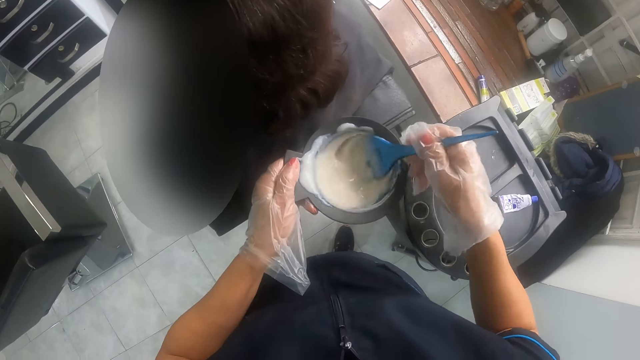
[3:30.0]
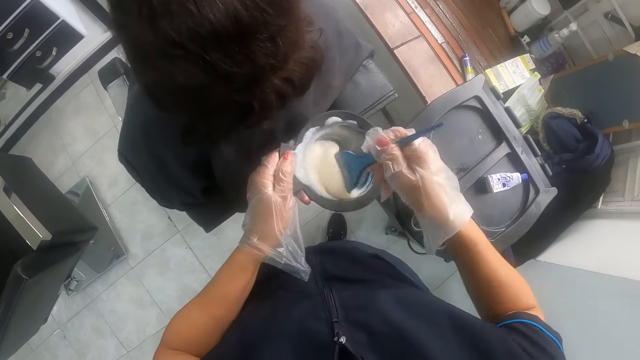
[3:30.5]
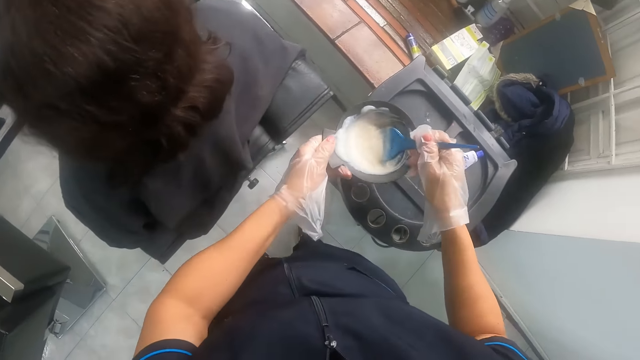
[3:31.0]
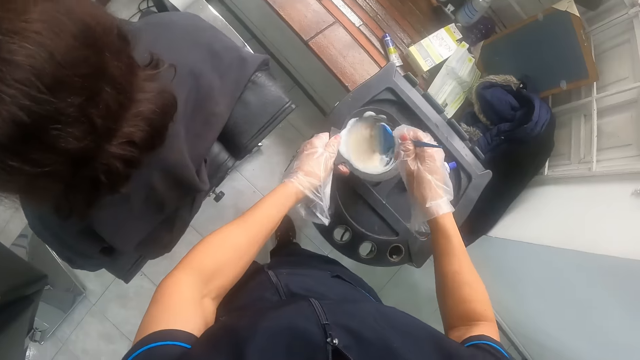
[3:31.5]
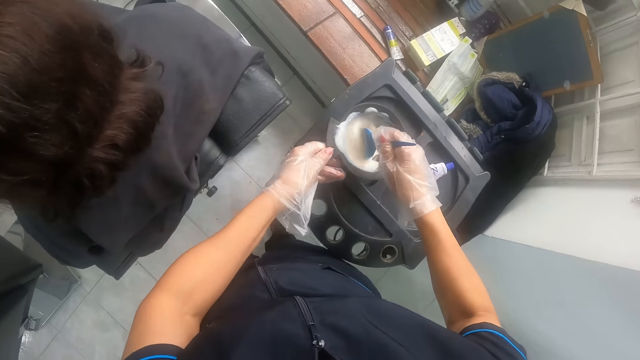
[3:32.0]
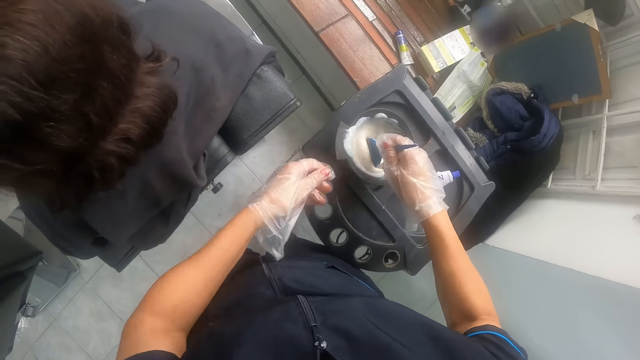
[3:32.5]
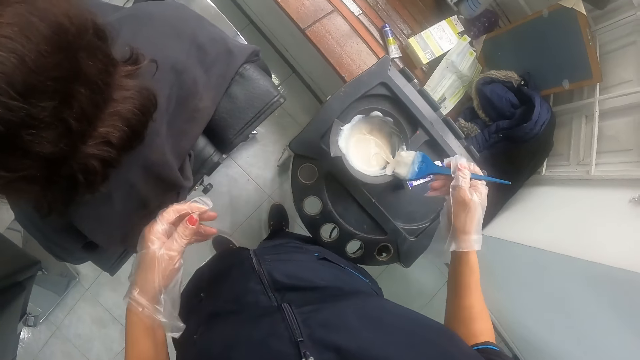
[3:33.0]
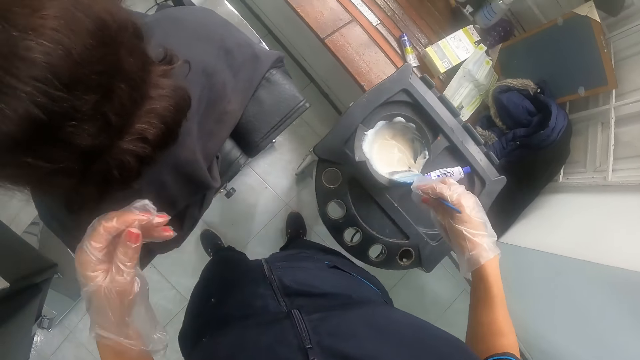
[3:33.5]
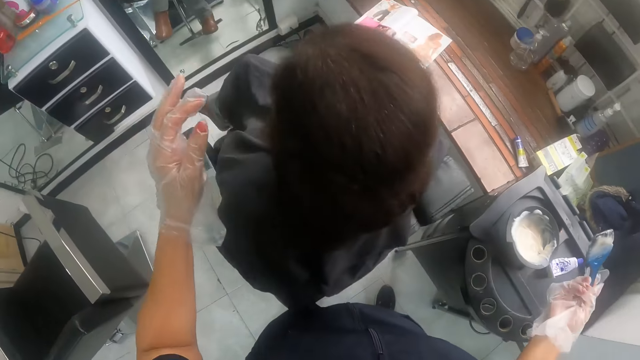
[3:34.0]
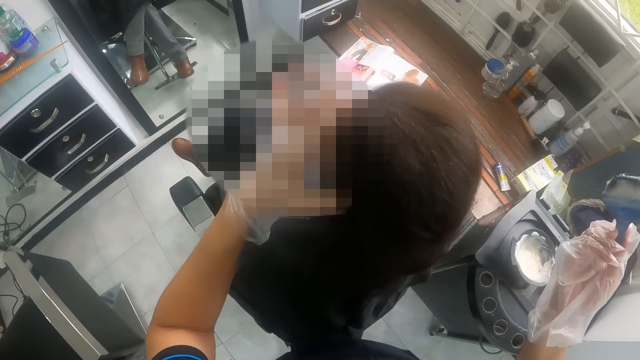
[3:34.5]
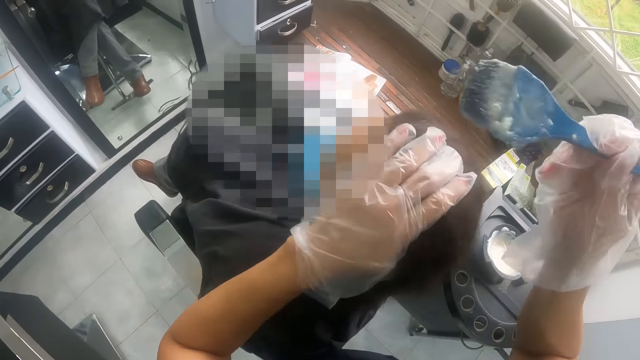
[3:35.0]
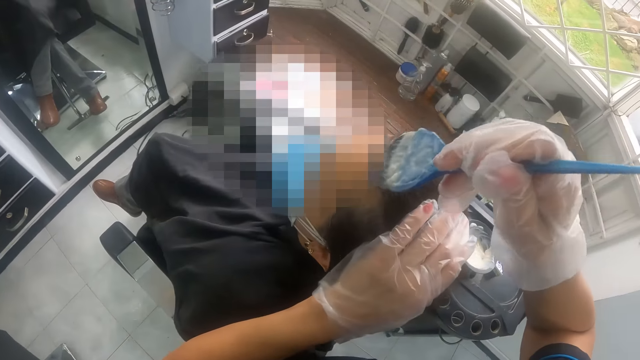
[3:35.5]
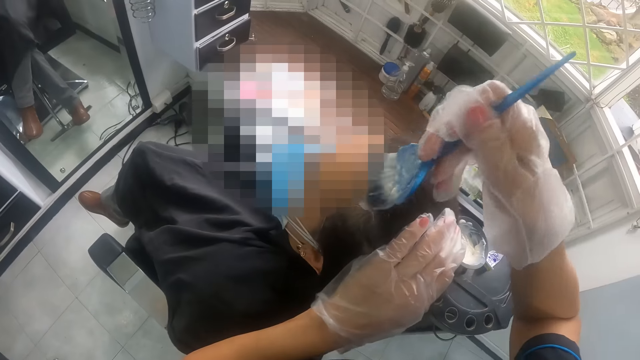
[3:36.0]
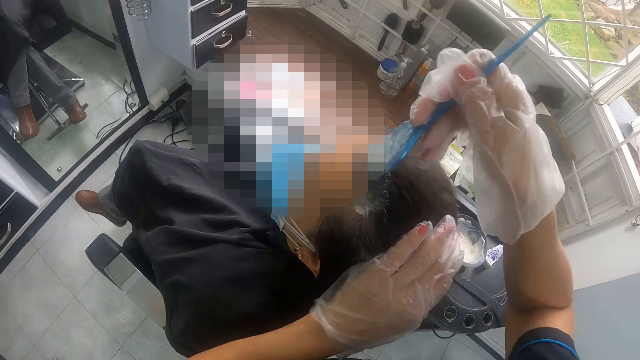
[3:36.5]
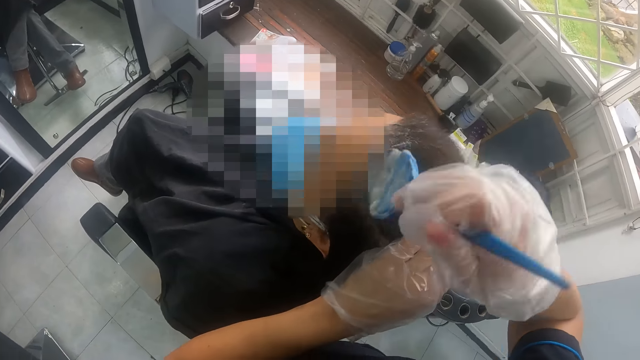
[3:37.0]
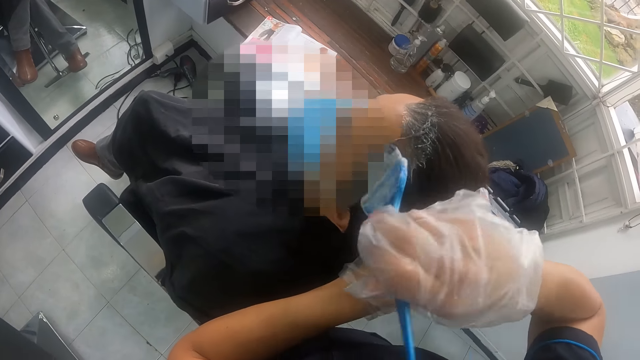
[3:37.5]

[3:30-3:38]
The camera wearer drops the plastic bowl with the hair brush in it on the salon trolley with her left hand. She applies the liquid in the bowl on the woman's head with the hair brush in her right hand.

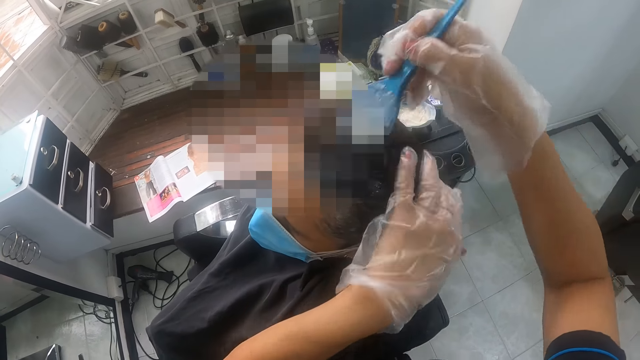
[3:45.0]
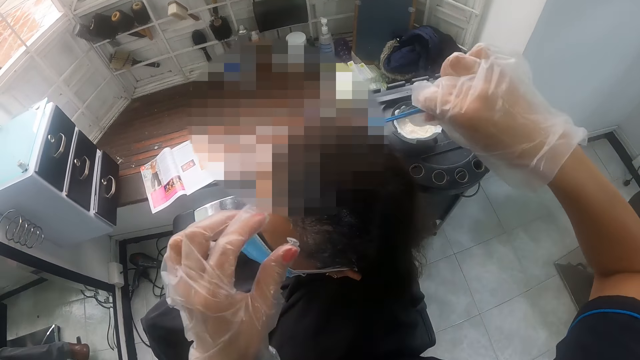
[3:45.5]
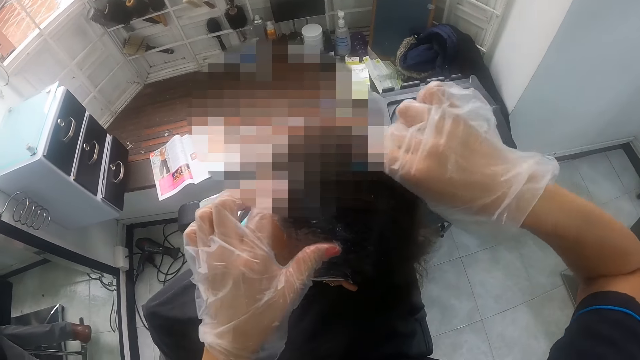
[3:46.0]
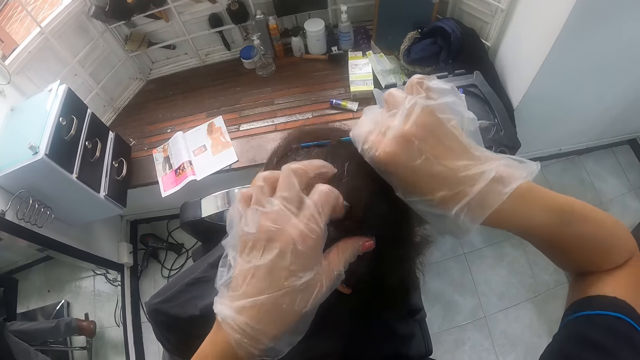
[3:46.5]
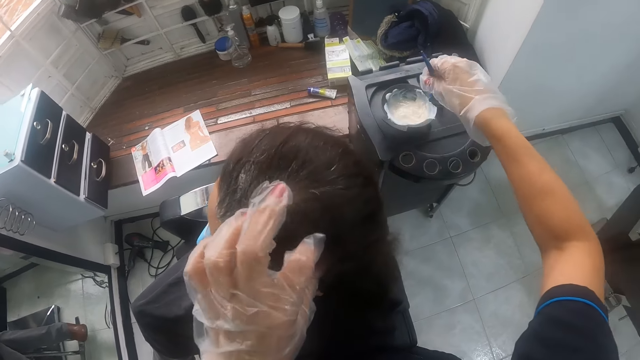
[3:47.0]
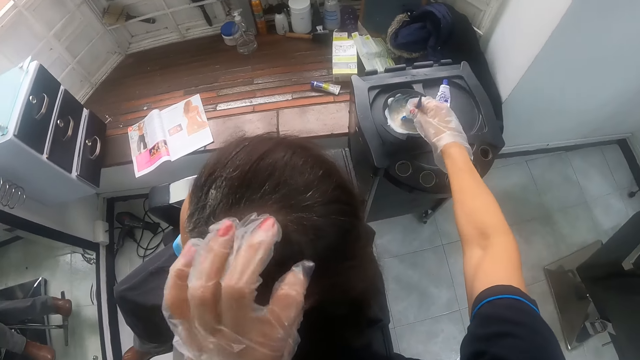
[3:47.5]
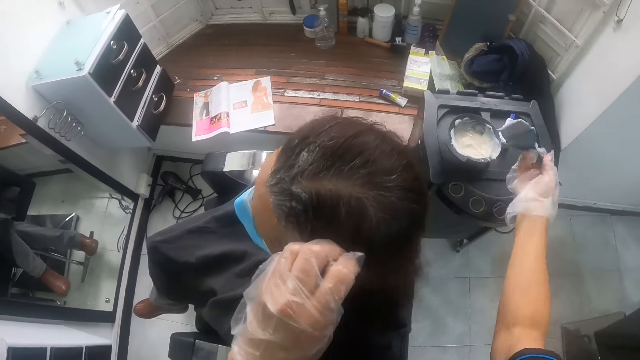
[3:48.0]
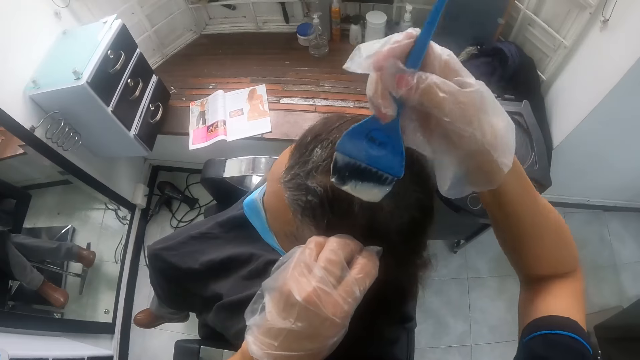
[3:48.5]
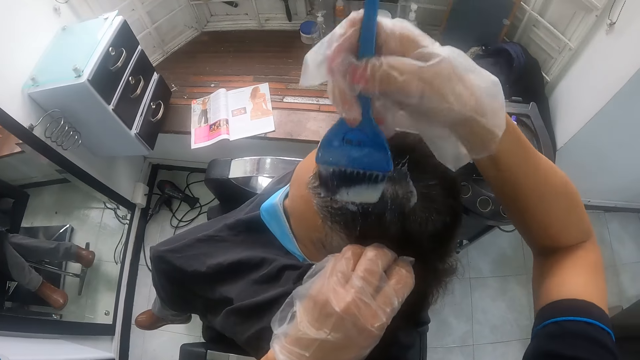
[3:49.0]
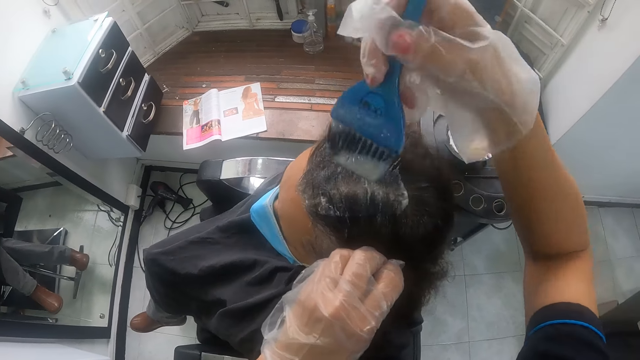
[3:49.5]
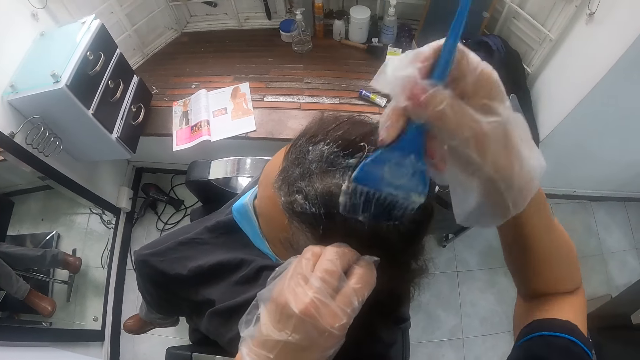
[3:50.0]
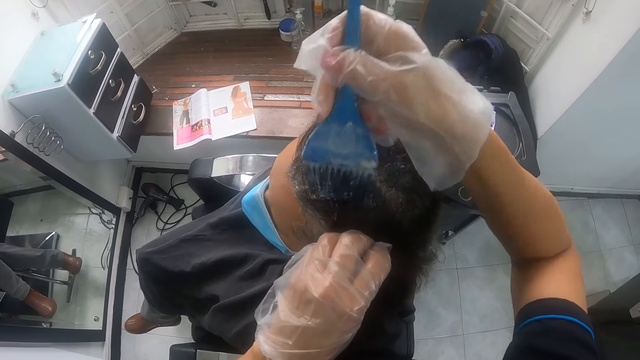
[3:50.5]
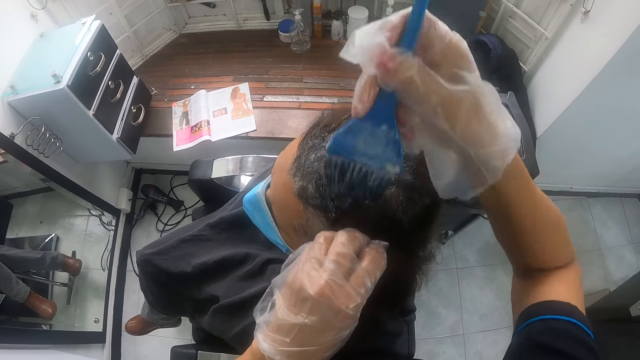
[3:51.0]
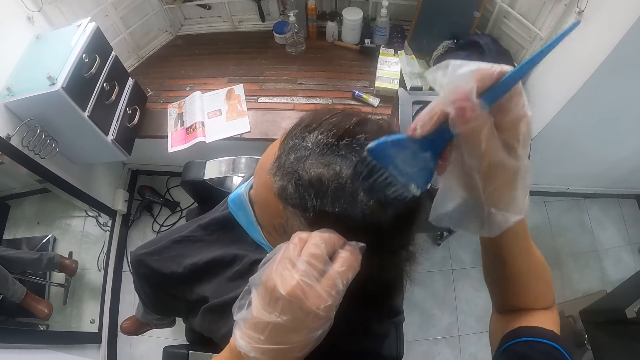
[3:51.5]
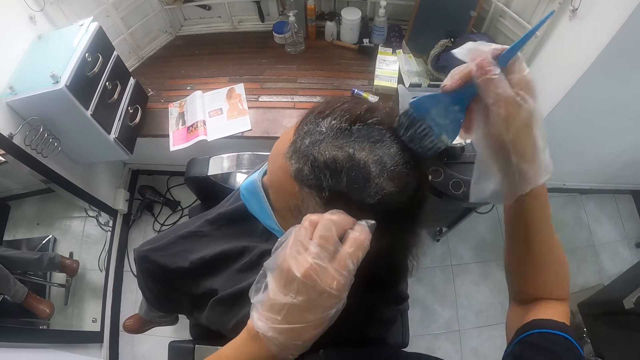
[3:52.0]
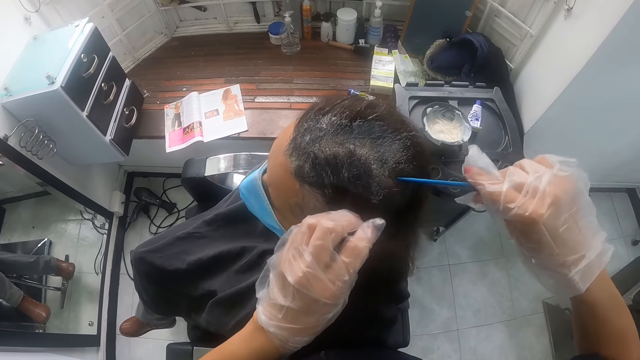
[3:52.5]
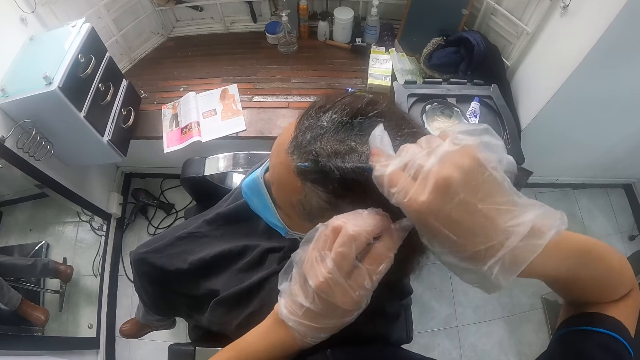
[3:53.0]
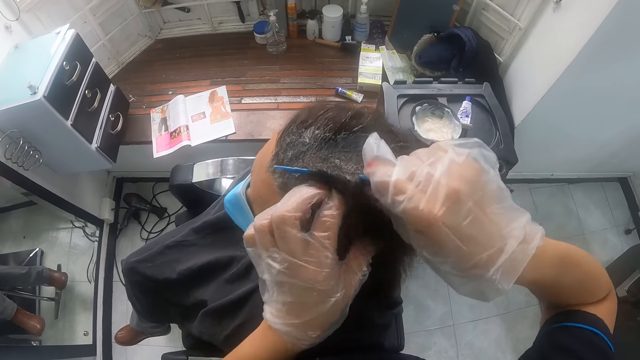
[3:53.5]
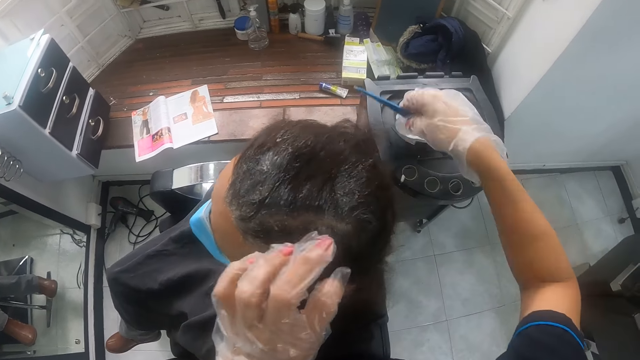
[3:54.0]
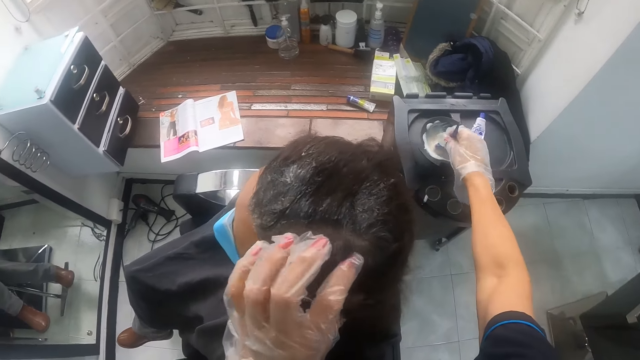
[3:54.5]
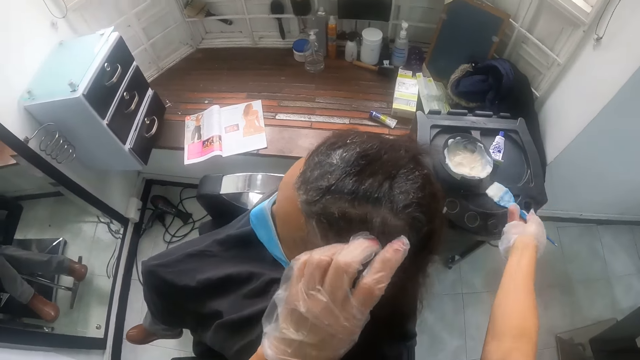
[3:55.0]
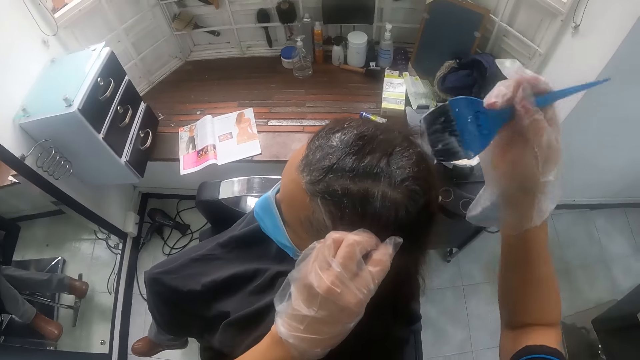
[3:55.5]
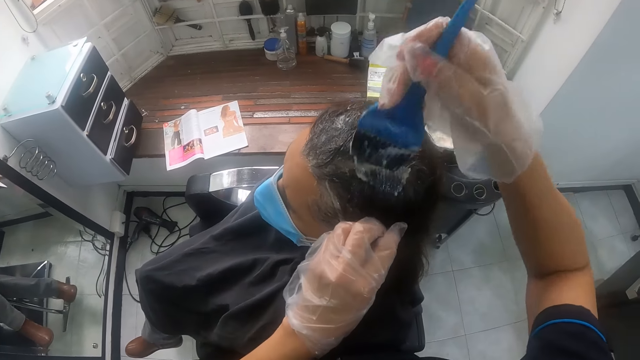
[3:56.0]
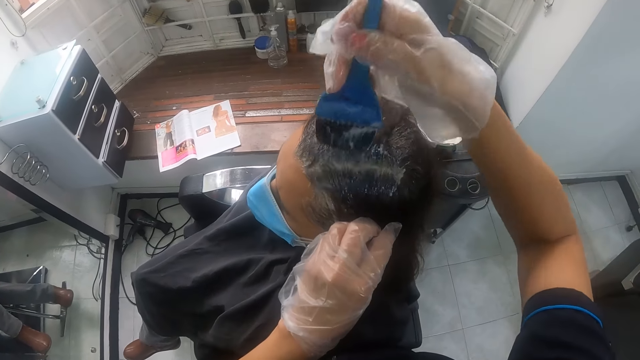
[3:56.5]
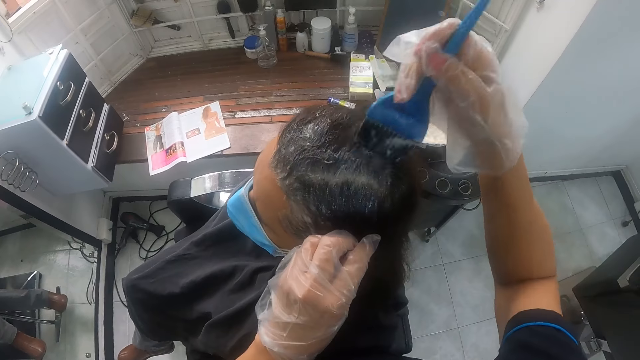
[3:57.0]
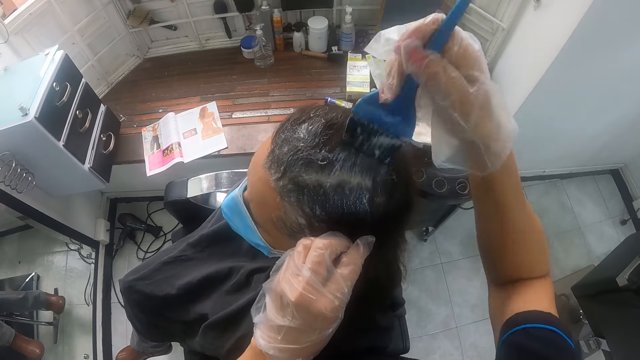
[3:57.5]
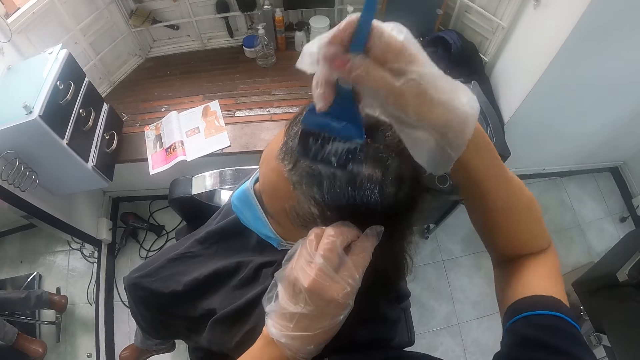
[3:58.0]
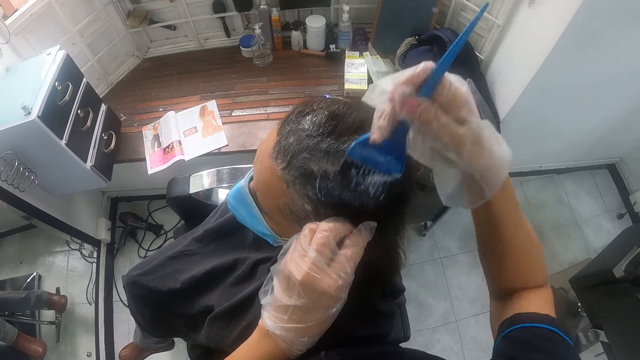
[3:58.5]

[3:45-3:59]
The camera wearer lifts the woman's hair with the hair brush in her right hand. She takes liquid from the plastic bowl on the salon trolley with the brush in her right hand. She applies the liquid in the hair brush on the woman's head with her right hand. She lifts the woman's hair with the hair brush in her right hand. She takes liquid from the plastic bowl on the salon trolley with the brush in her right hand. She applies the liquid in the hair brush on the woman's head with her right hand.
